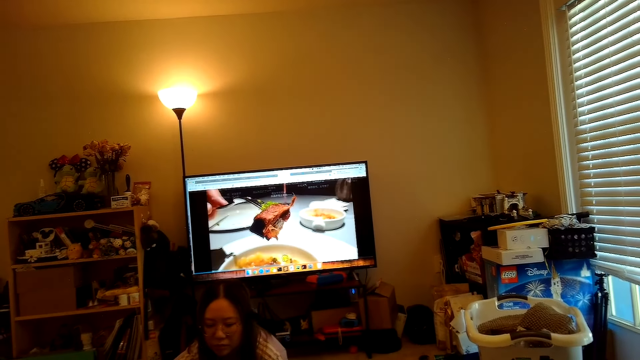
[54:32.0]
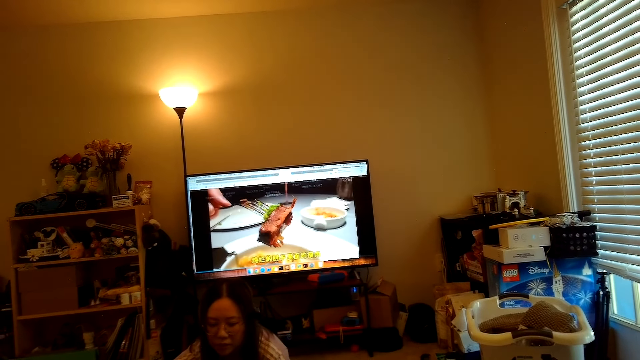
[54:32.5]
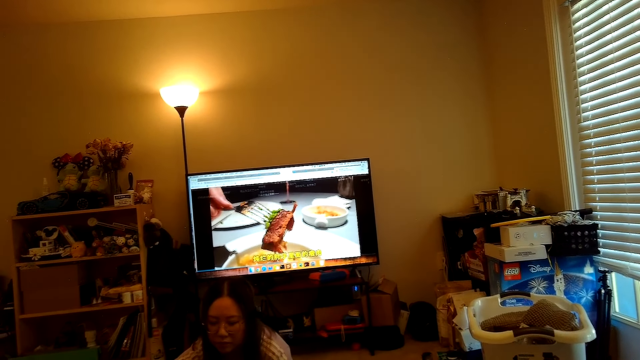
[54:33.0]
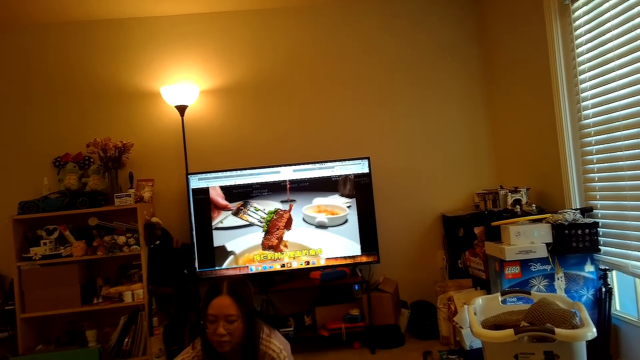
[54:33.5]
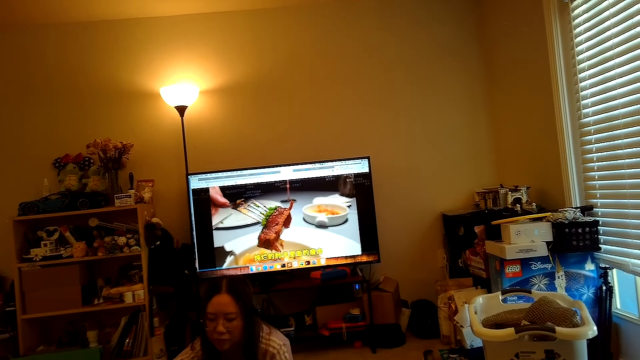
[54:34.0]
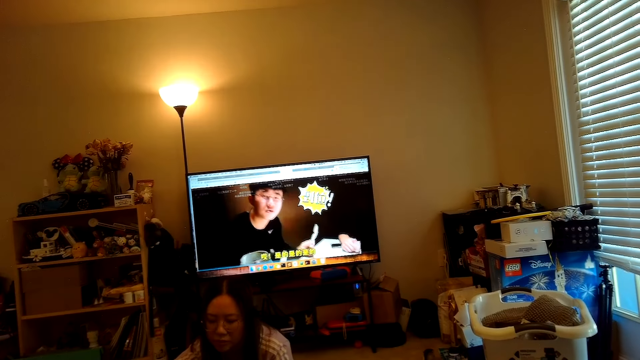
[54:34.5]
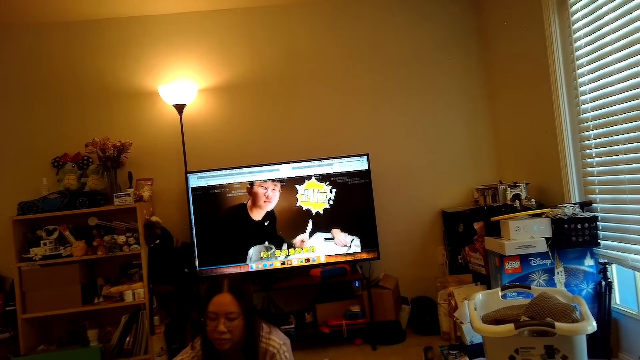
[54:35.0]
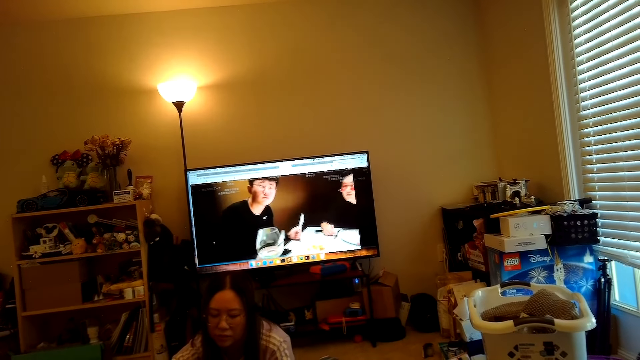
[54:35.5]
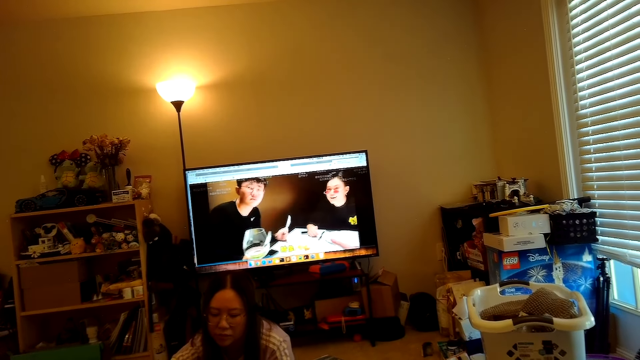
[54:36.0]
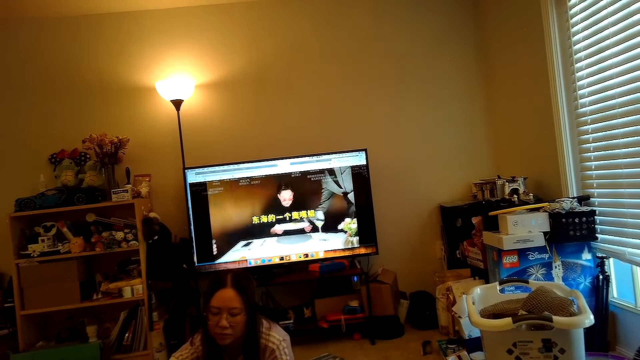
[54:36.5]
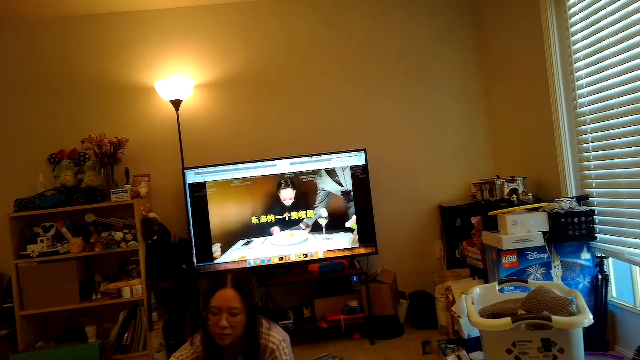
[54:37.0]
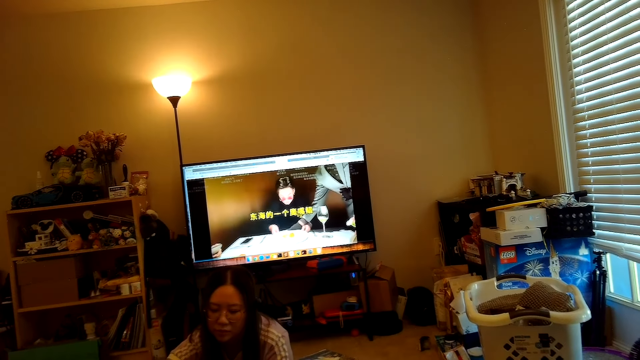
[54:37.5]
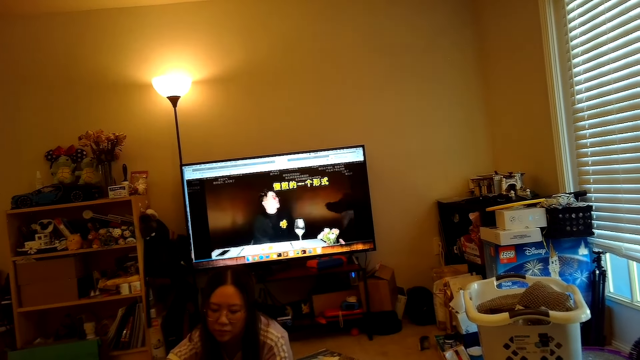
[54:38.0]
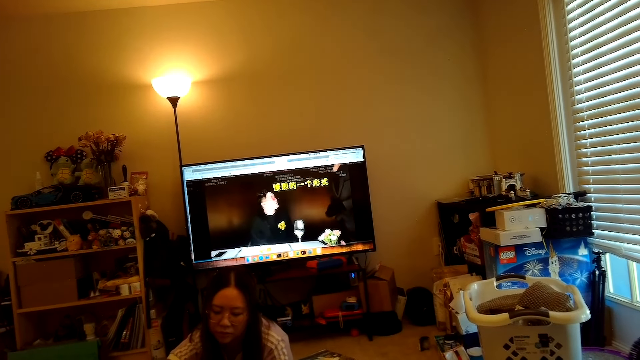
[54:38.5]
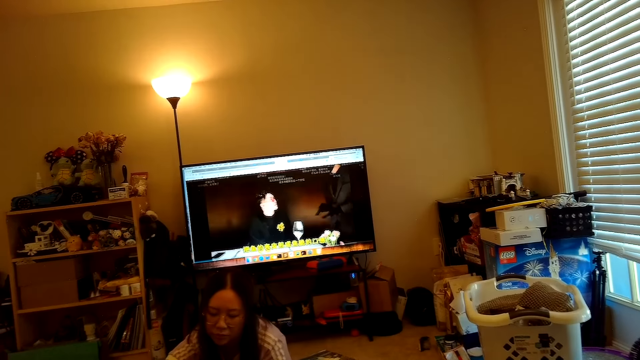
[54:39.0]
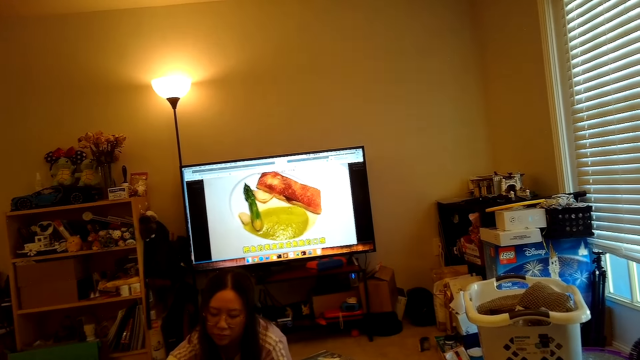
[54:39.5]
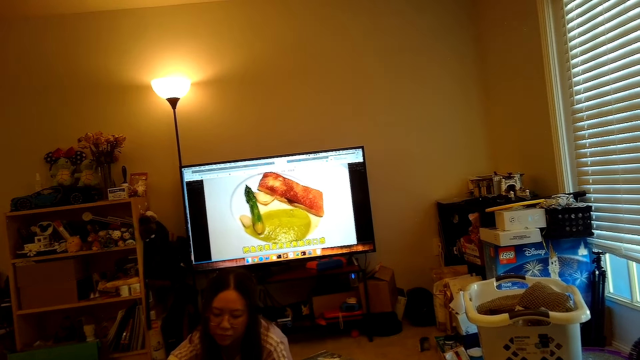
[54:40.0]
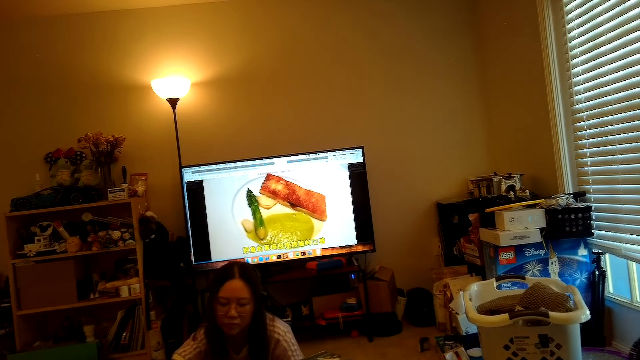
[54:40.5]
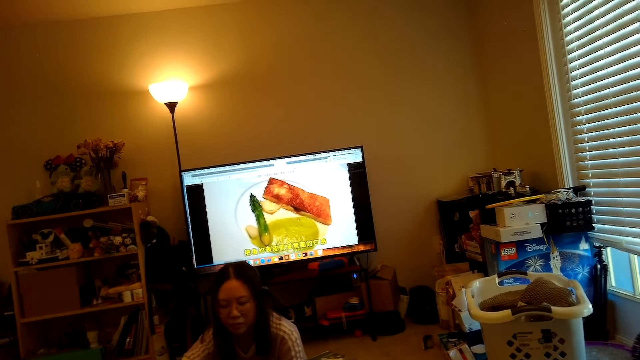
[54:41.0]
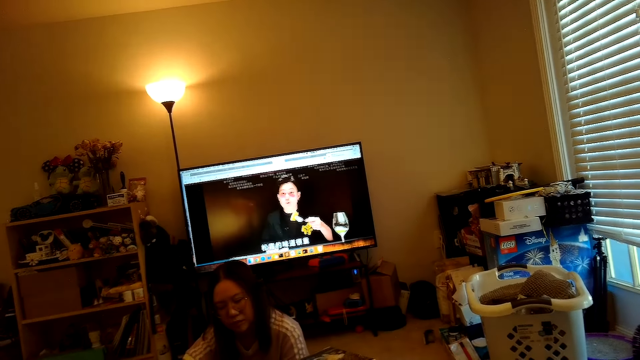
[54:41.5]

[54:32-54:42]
The camera wearer looks at a person.

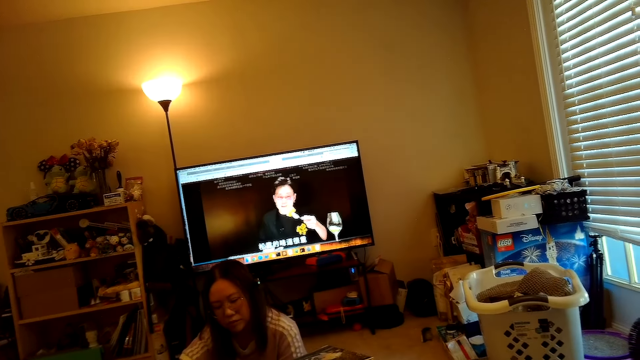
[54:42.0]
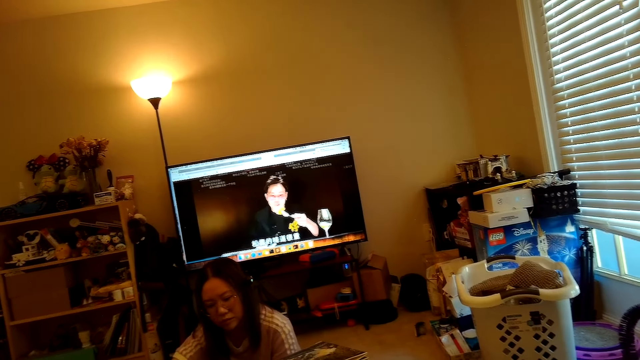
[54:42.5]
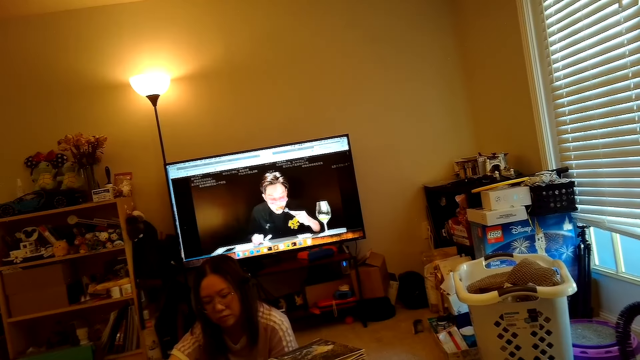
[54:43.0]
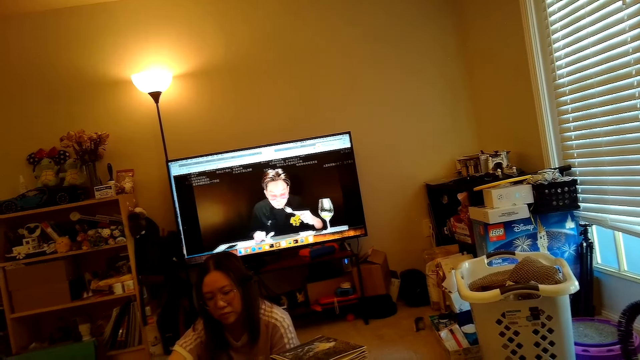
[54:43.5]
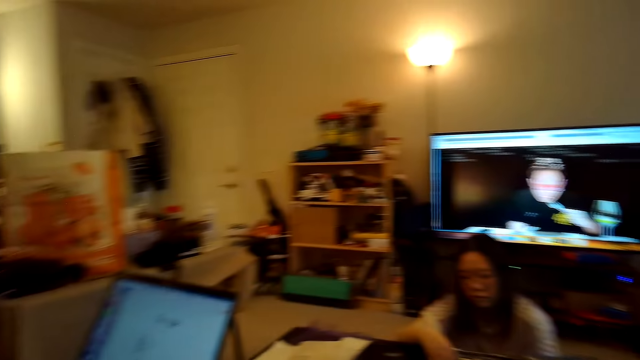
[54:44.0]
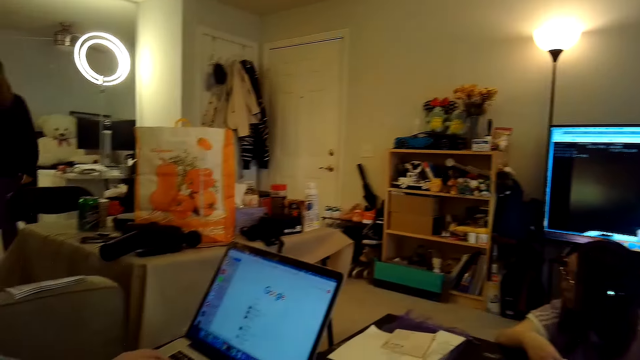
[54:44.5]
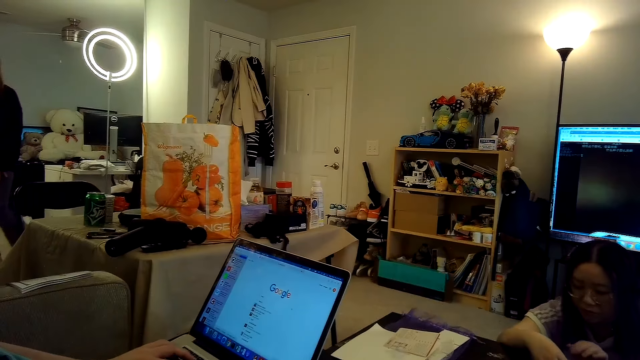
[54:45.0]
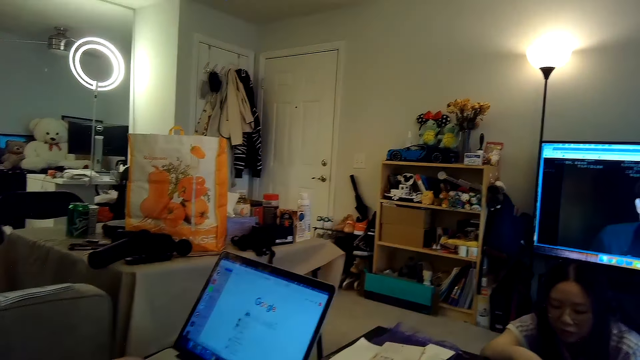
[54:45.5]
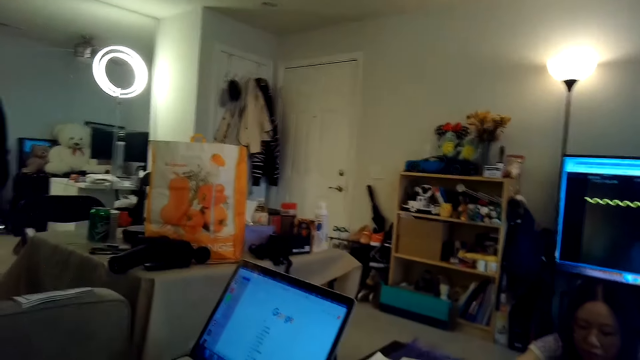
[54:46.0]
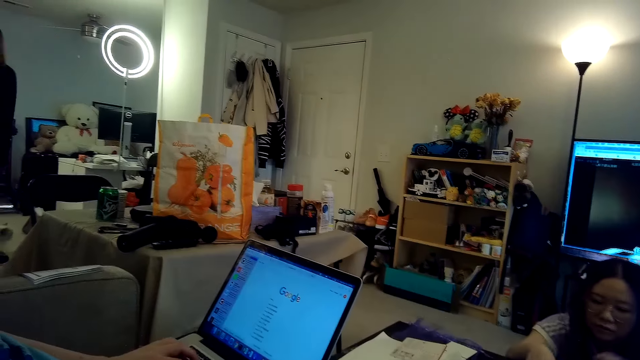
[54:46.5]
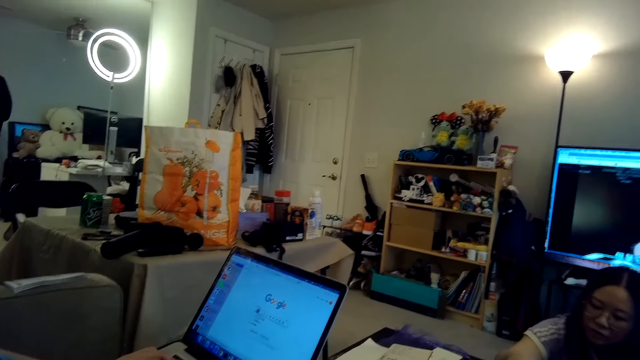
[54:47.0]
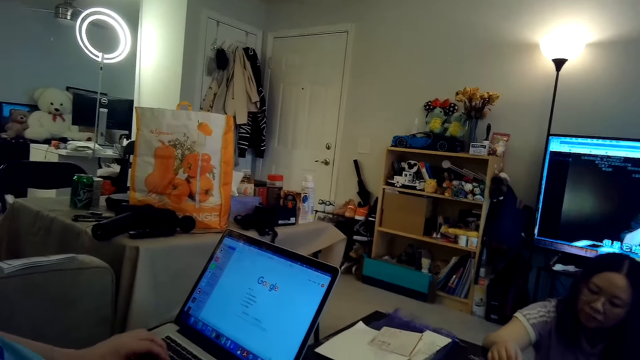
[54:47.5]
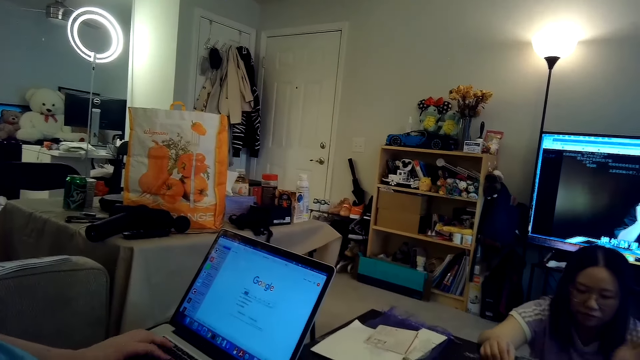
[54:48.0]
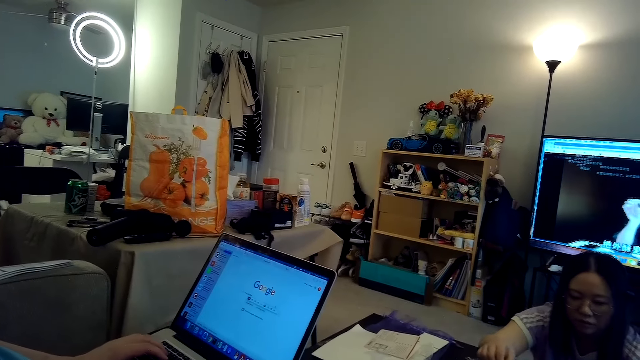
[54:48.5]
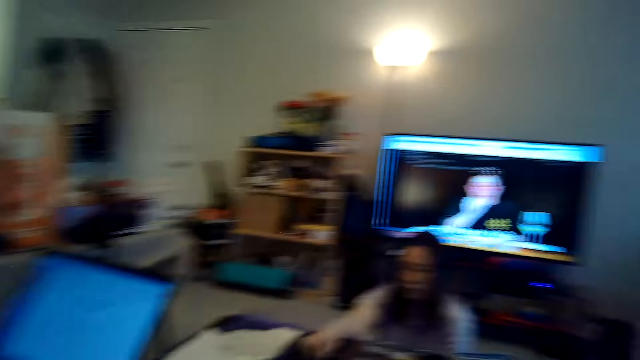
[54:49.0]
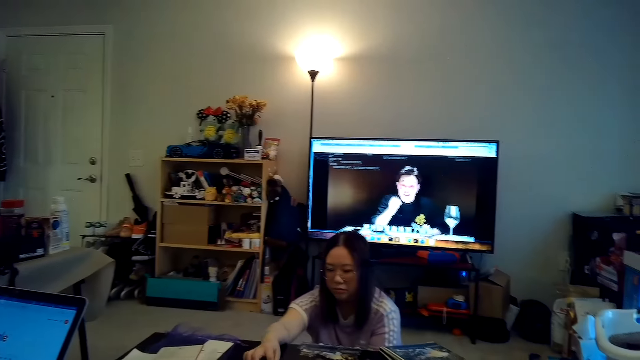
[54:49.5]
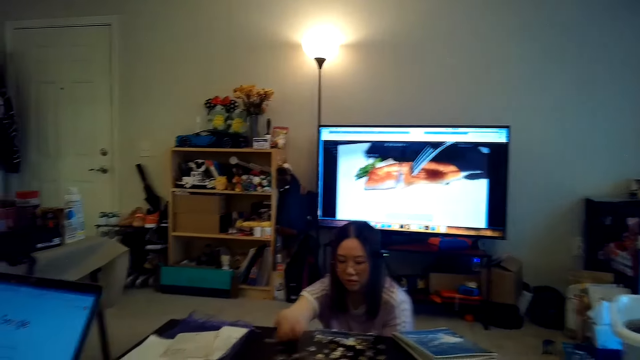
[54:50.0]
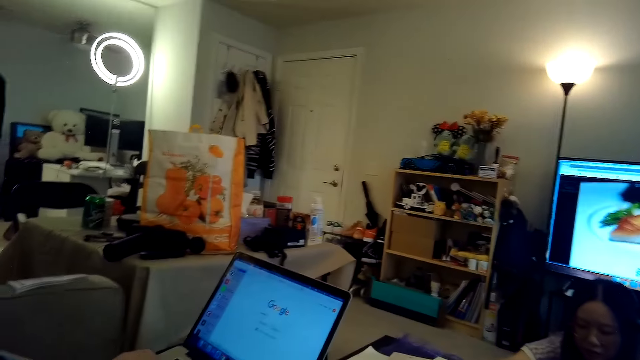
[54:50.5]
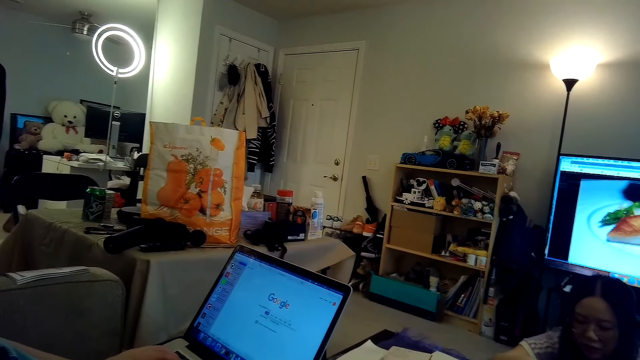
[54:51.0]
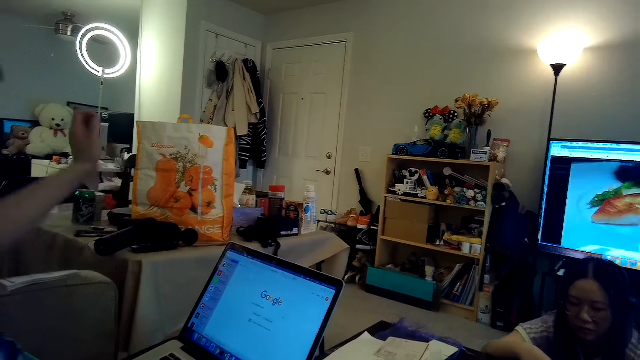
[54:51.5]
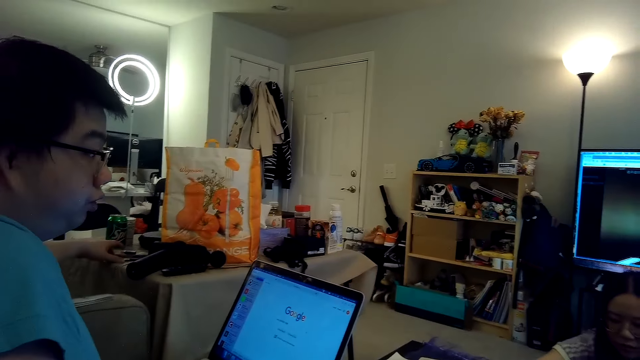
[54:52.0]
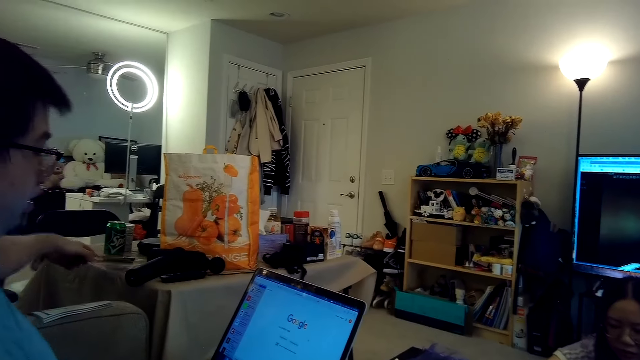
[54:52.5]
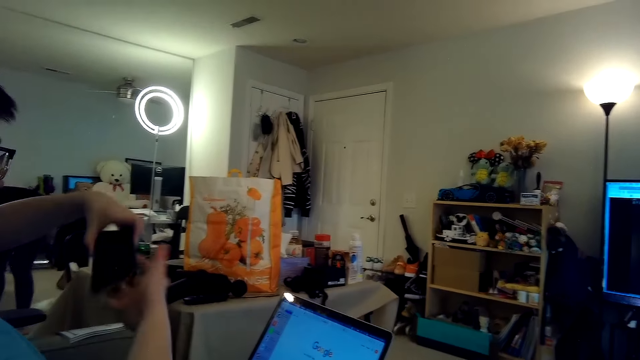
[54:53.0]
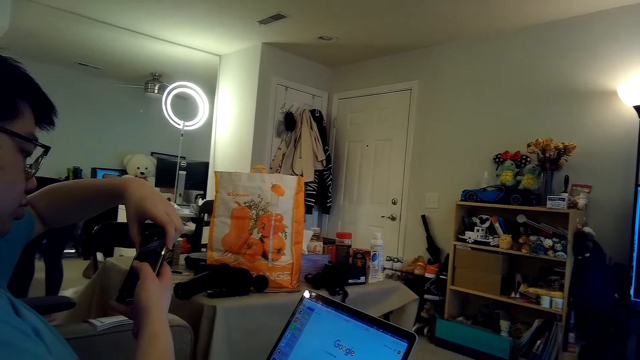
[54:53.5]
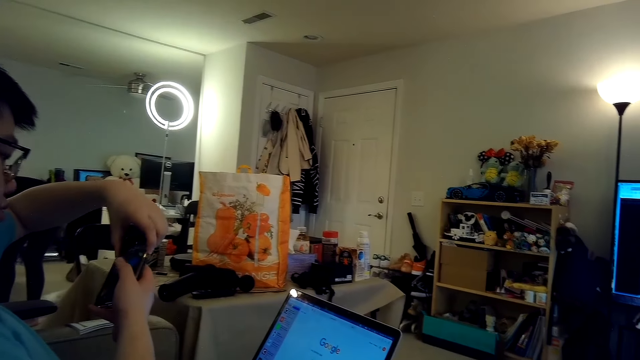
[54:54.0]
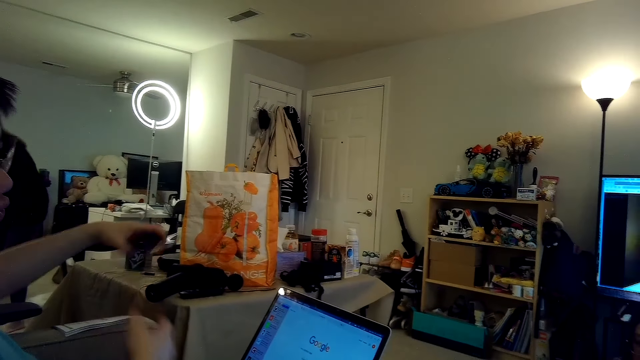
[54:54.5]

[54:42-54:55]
The camera wearer looks around. They look at the laptop. A person walks with his hands in his pockets. Another person is on the computer next to the camera wearer. The camera wearer talks. The other person picks up a phone on the table and looks at his phone.
